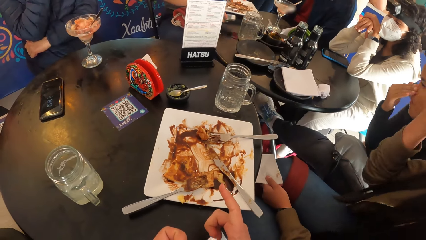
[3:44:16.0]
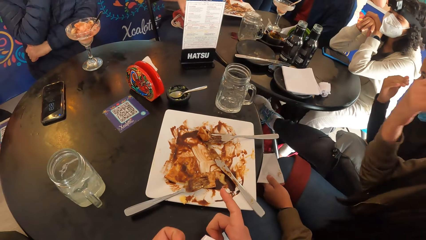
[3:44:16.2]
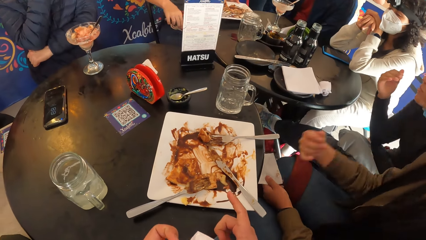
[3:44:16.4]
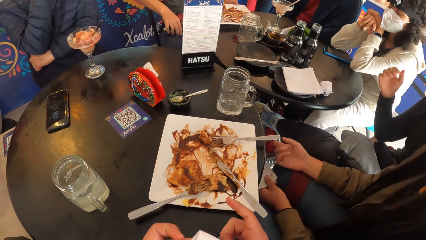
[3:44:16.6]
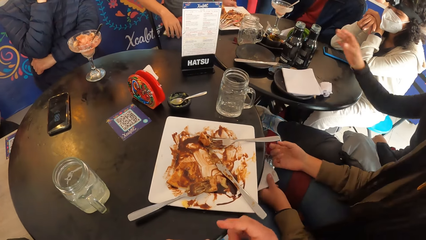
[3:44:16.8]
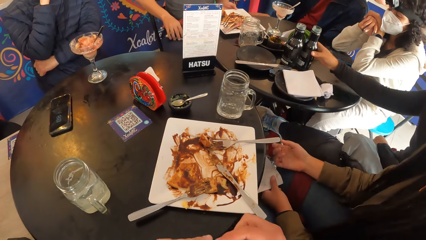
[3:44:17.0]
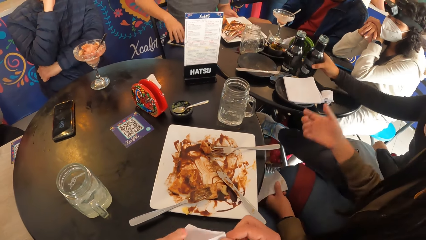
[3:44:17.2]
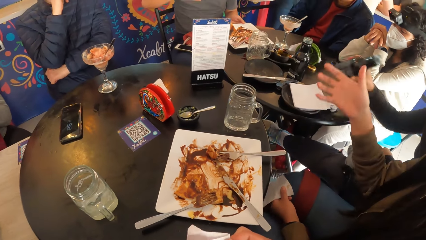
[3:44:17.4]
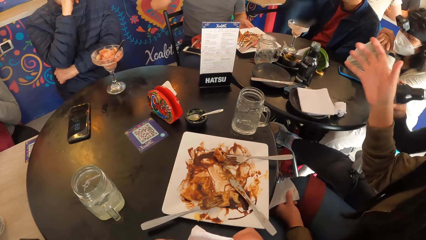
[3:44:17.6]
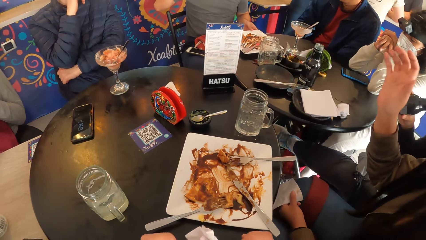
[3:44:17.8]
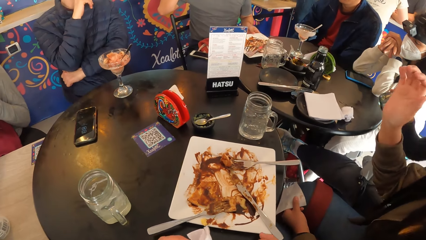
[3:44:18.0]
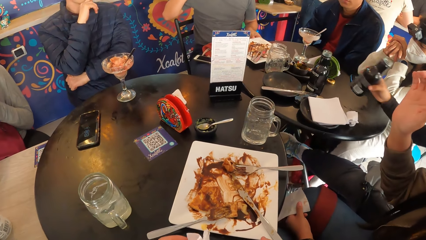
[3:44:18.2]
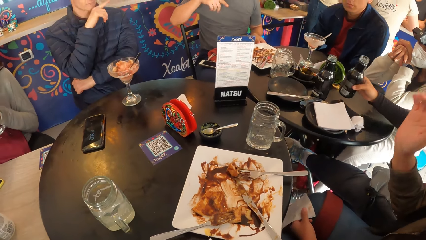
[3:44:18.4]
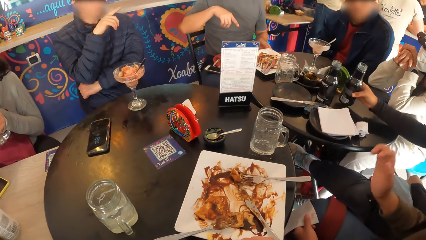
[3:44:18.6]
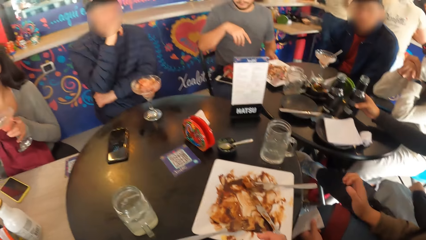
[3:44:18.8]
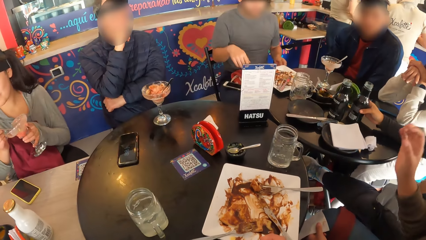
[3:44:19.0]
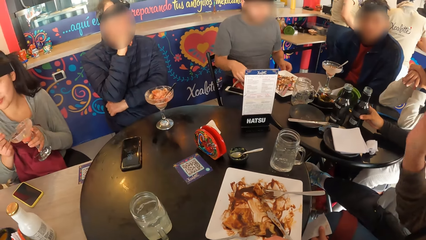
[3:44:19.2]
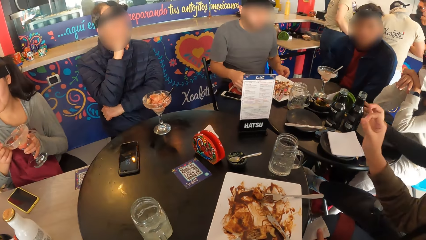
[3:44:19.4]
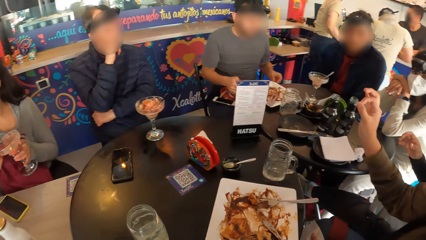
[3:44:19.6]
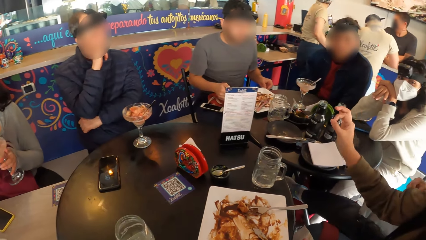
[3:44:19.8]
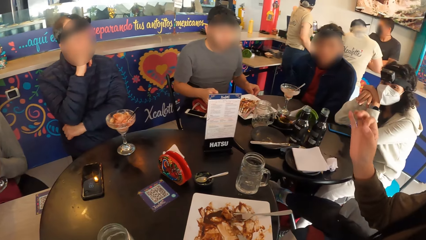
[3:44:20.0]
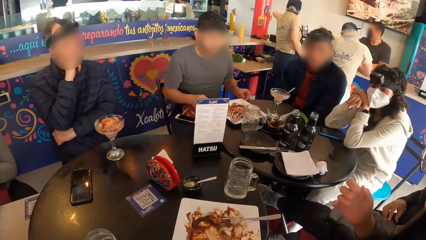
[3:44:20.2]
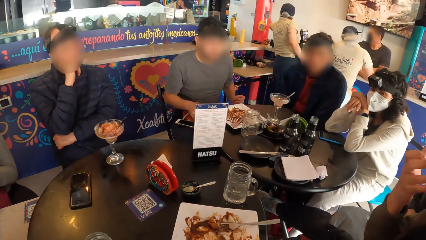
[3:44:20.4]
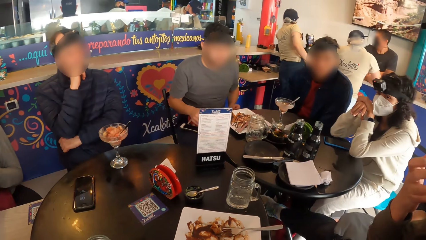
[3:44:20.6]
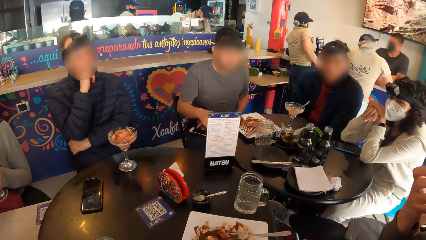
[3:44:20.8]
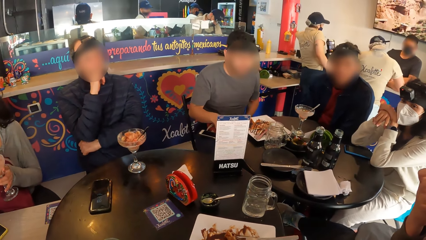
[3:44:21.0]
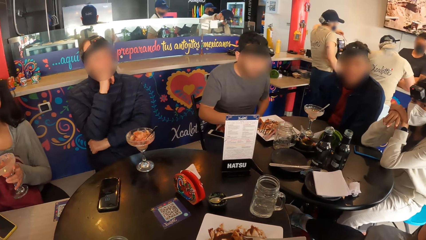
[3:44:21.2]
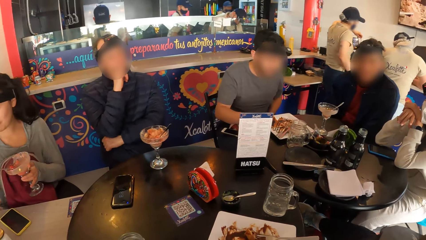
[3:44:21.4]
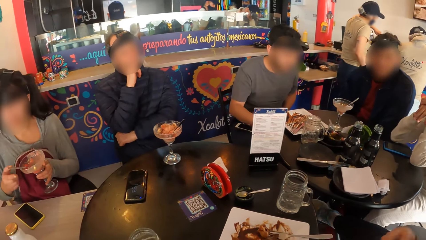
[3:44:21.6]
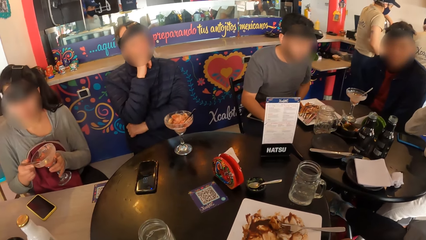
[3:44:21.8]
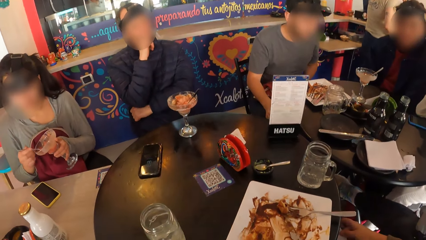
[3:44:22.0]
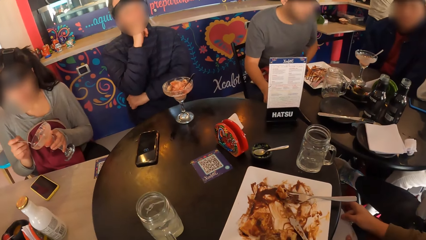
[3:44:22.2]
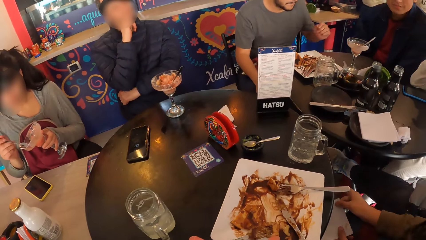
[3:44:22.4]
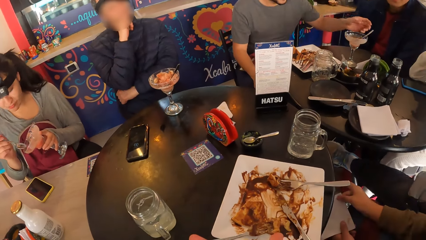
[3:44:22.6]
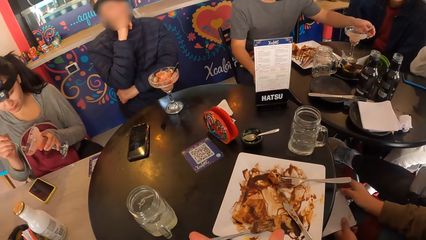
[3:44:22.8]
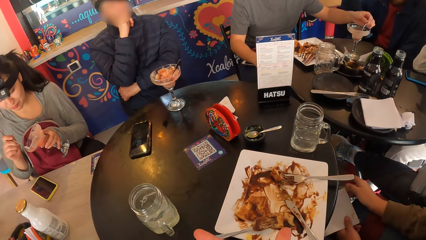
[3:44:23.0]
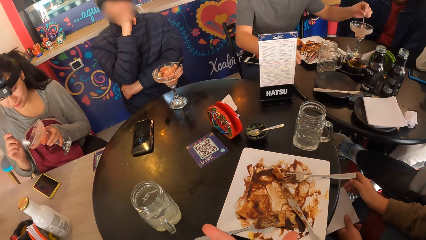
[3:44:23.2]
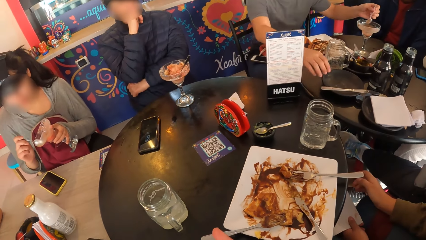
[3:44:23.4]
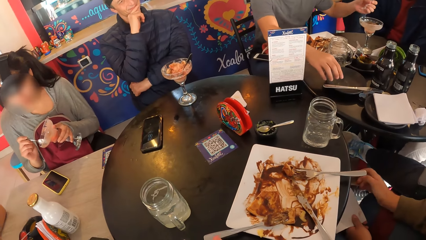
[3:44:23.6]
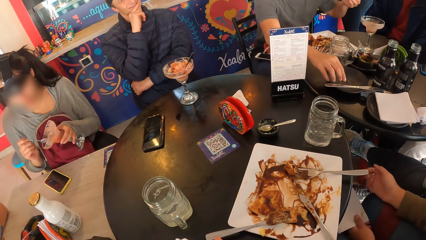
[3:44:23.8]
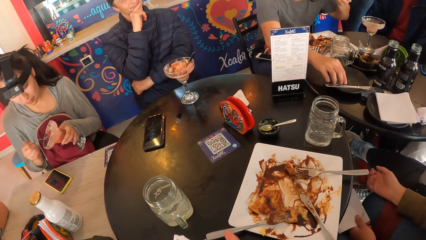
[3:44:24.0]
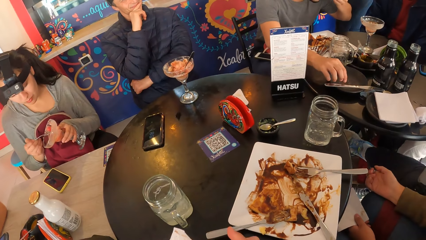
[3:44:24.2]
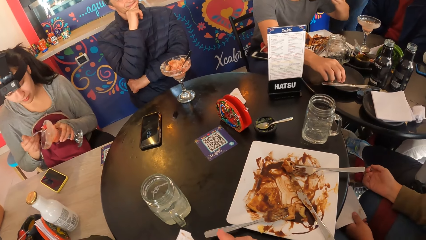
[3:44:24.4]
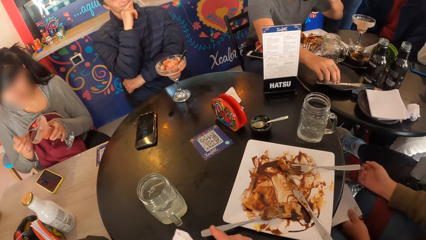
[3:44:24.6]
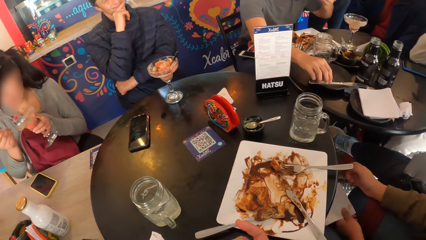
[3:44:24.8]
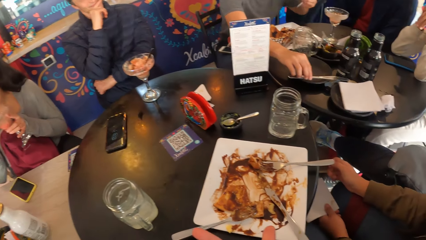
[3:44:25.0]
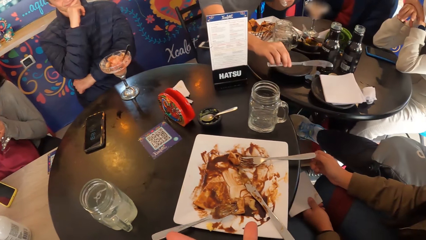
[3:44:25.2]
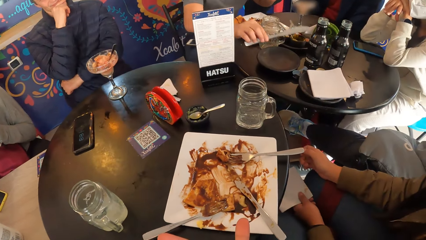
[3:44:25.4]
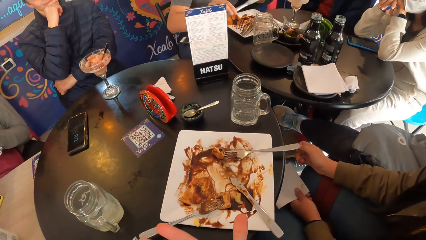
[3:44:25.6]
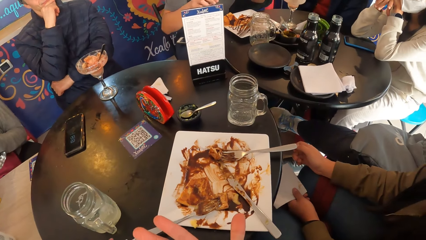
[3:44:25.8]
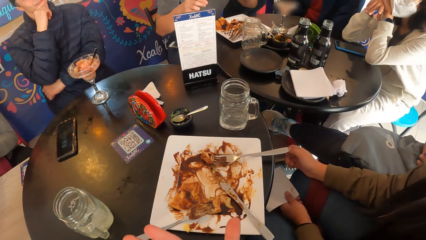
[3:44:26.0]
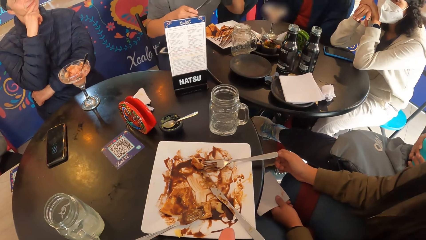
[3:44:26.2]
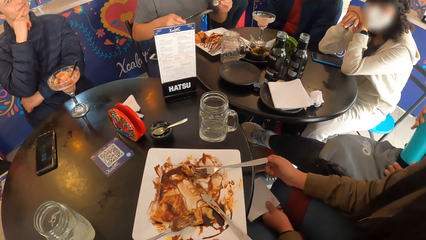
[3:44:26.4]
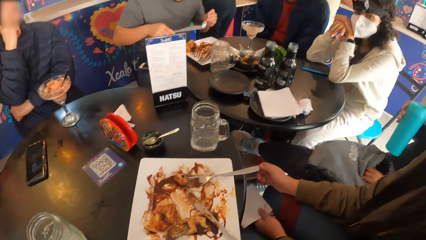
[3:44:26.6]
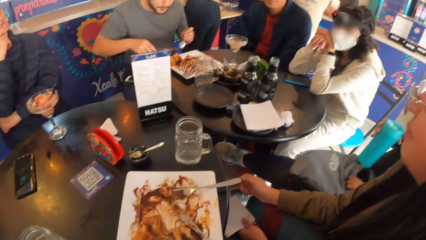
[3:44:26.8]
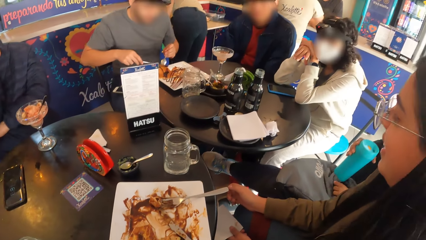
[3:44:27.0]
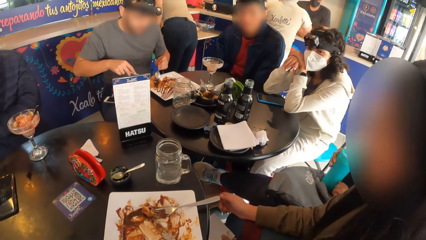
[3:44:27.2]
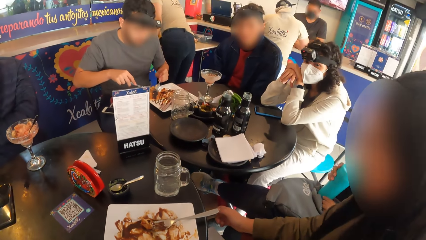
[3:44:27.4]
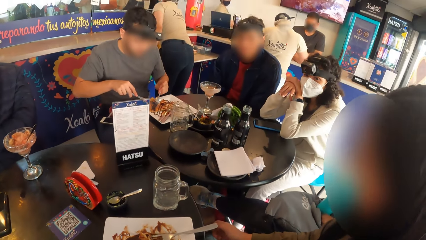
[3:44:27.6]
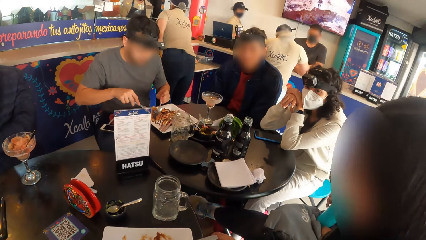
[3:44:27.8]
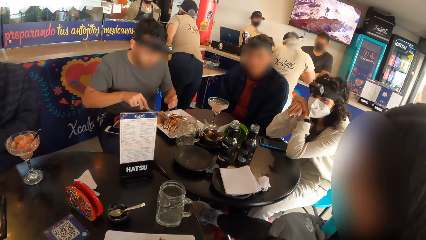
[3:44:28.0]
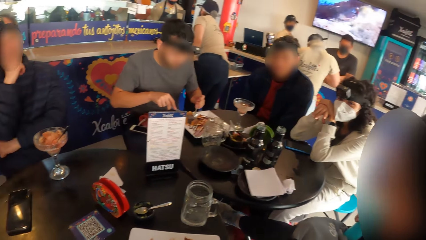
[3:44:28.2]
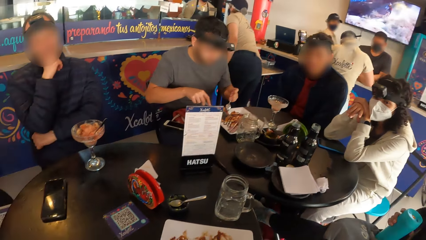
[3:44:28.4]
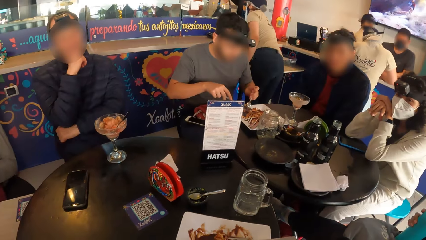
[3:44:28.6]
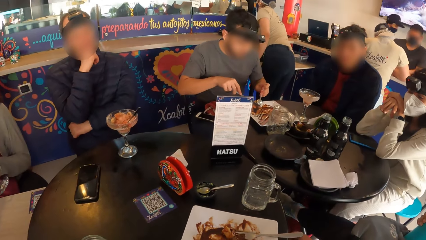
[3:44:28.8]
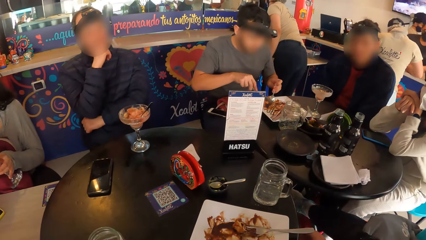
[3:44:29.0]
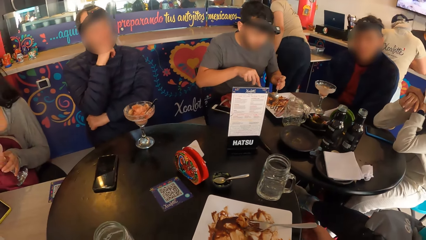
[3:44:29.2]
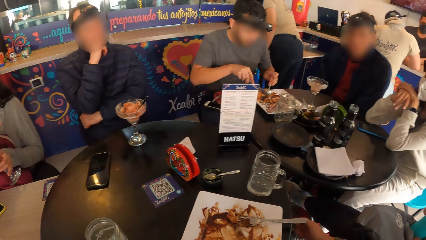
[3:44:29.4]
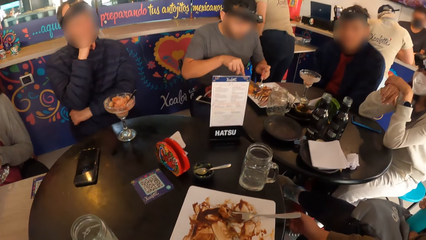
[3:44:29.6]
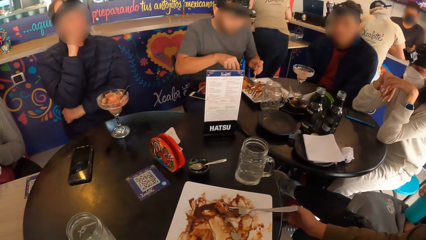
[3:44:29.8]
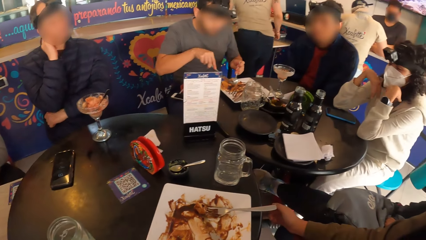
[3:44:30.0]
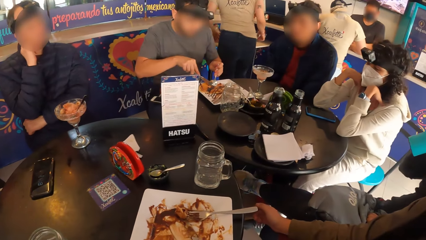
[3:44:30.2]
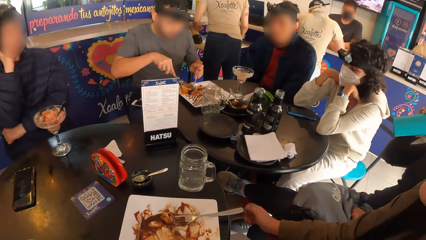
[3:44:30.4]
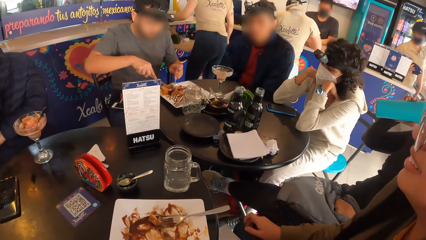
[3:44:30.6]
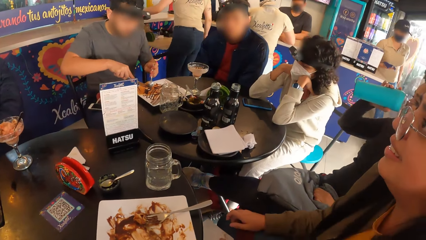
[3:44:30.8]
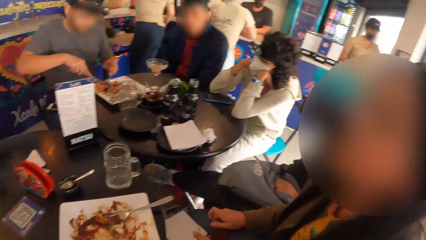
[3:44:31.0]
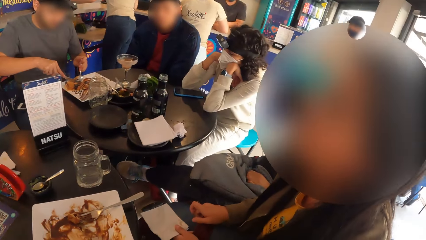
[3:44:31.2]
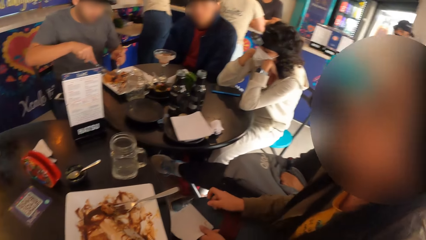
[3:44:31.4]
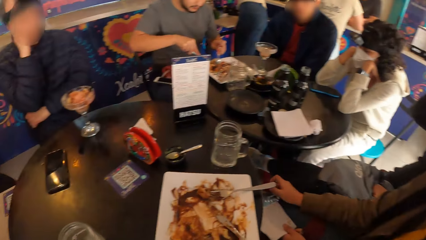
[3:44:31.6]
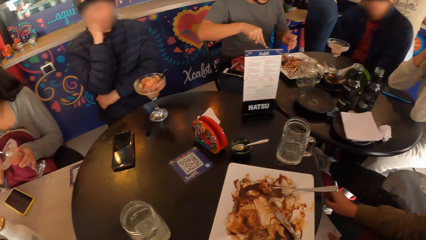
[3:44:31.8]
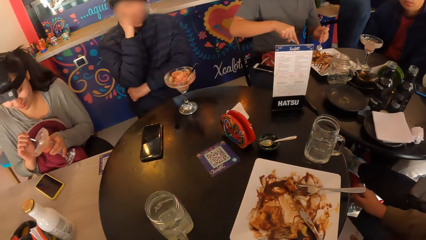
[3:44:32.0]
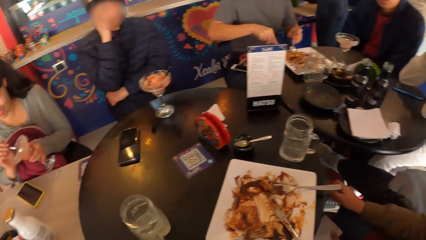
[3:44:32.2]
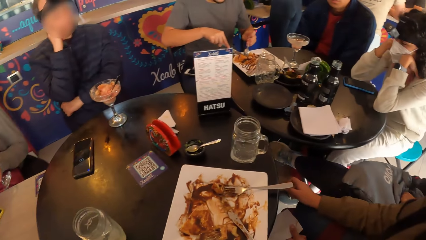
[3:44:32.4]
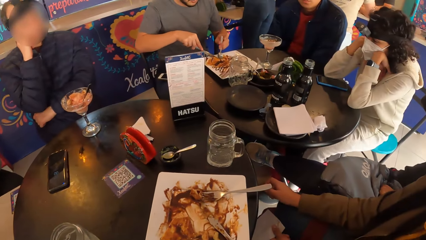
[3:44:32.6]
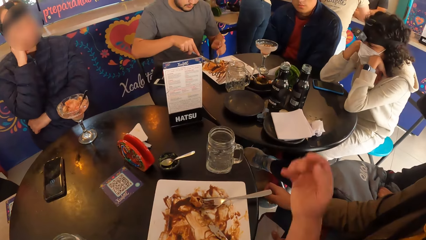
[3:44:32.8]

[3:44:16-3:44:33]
A man moves a phone on the table with his right hand. A woman picks up a bottle of beer from the table with her right hand. The woman drops the bottle of beer on the table with her right hand. The man picks up the spoon from the glass of ice-cream with his left hand and picks up a knife from a plate on the table with his right hand. The man slices the waffles in the plate on the table with the knife in his right hand.
